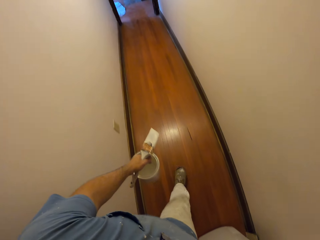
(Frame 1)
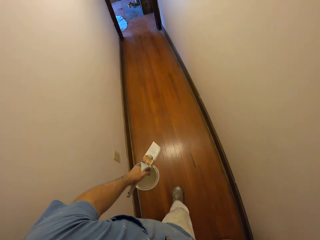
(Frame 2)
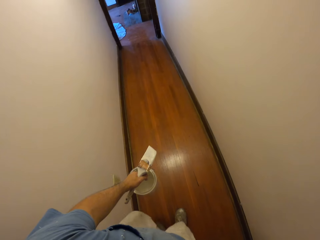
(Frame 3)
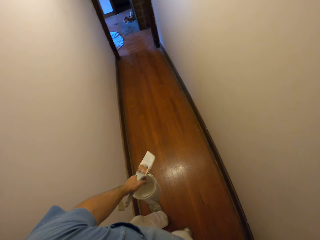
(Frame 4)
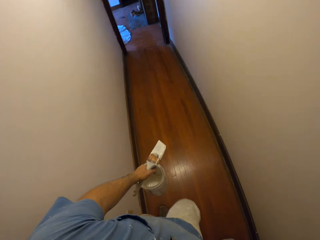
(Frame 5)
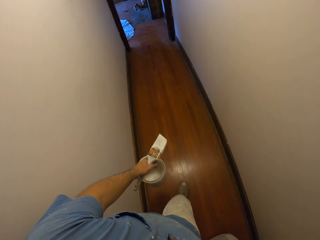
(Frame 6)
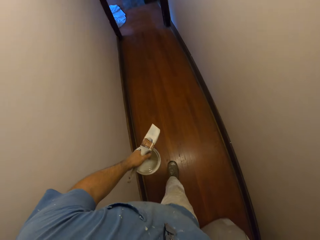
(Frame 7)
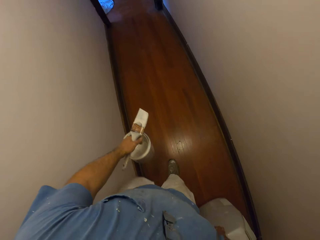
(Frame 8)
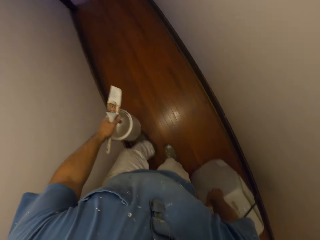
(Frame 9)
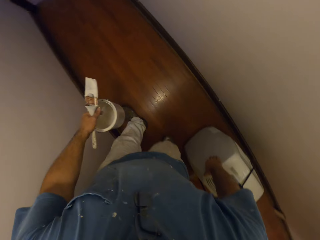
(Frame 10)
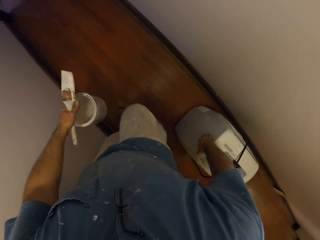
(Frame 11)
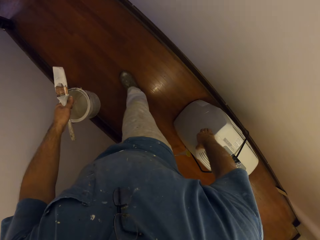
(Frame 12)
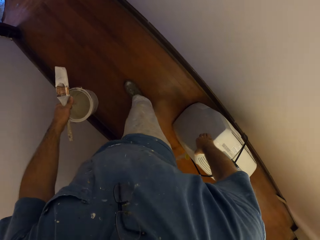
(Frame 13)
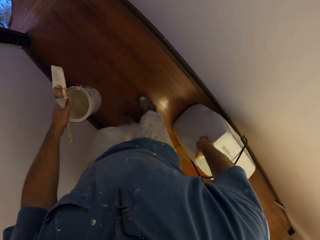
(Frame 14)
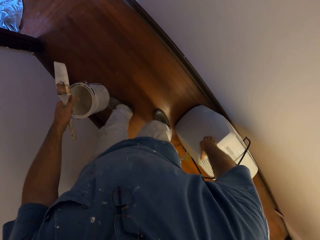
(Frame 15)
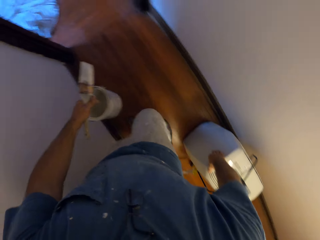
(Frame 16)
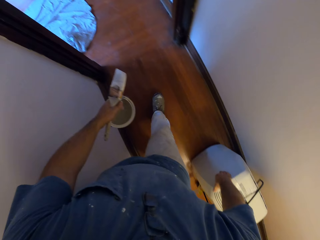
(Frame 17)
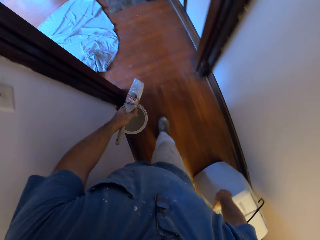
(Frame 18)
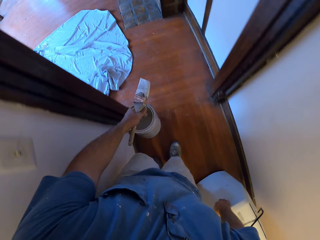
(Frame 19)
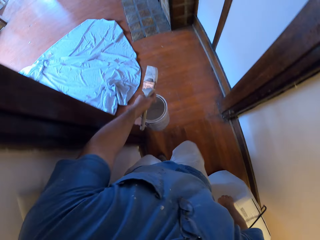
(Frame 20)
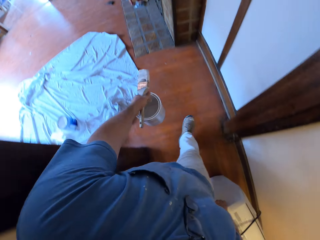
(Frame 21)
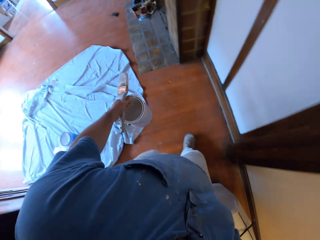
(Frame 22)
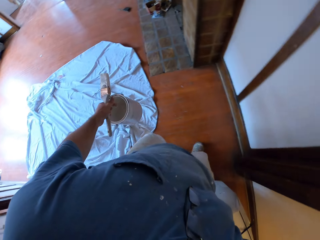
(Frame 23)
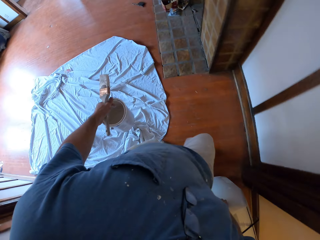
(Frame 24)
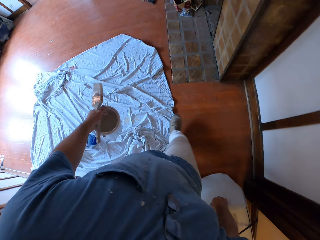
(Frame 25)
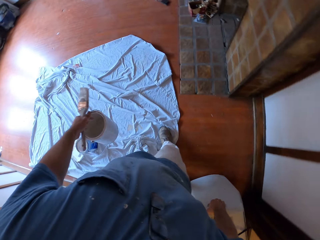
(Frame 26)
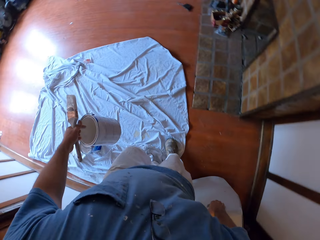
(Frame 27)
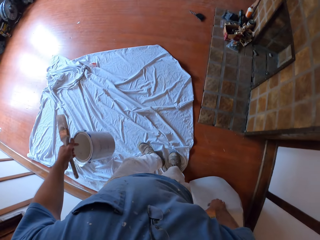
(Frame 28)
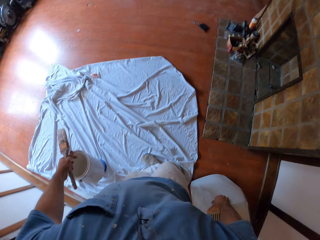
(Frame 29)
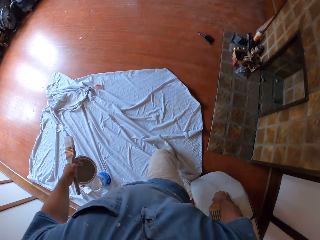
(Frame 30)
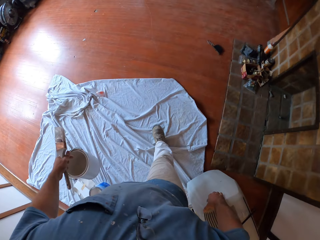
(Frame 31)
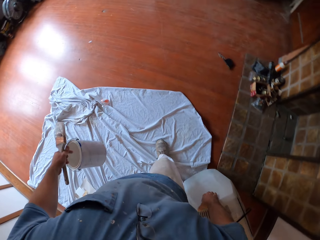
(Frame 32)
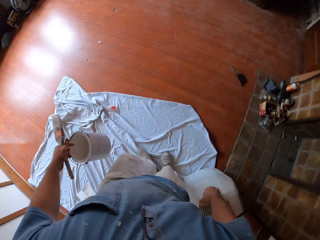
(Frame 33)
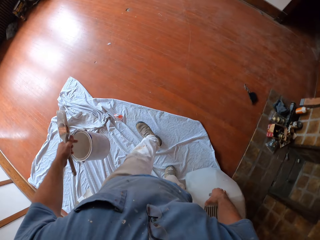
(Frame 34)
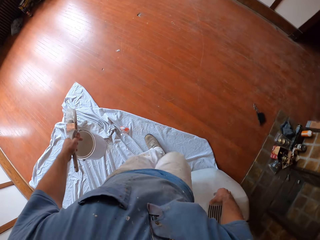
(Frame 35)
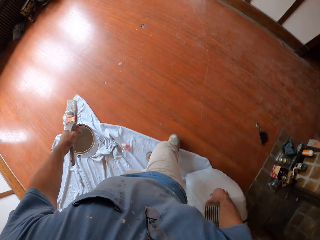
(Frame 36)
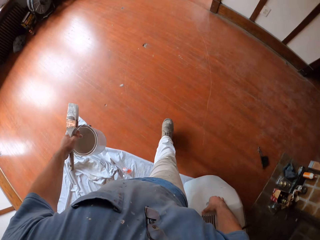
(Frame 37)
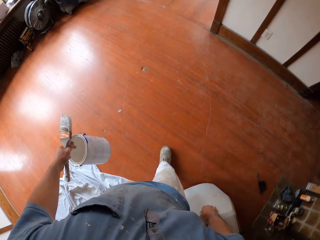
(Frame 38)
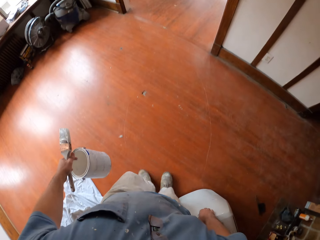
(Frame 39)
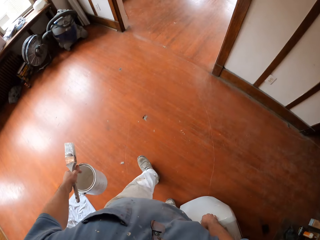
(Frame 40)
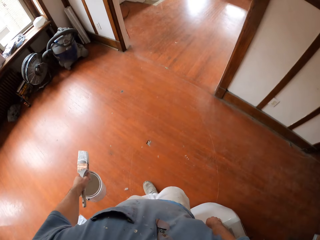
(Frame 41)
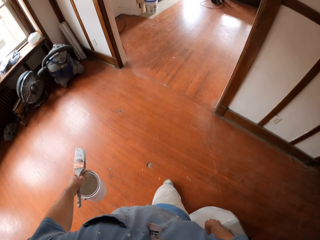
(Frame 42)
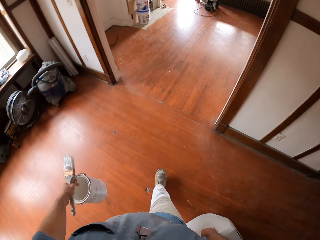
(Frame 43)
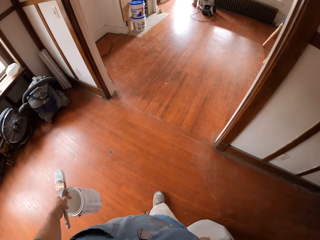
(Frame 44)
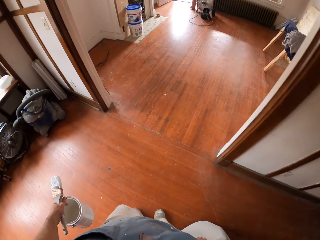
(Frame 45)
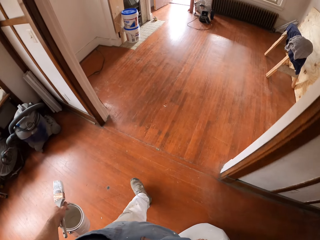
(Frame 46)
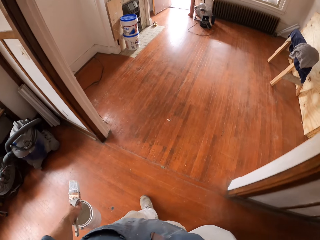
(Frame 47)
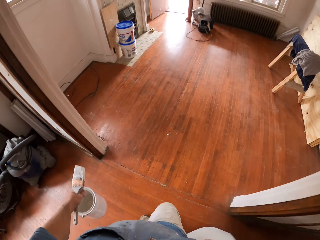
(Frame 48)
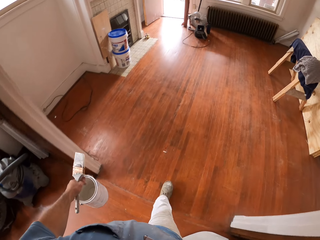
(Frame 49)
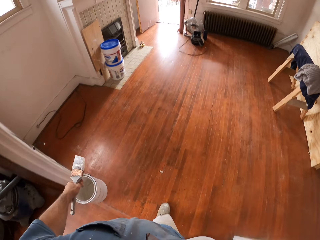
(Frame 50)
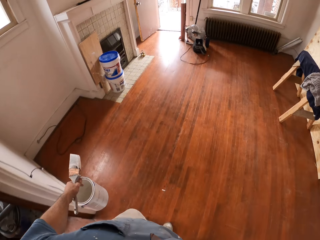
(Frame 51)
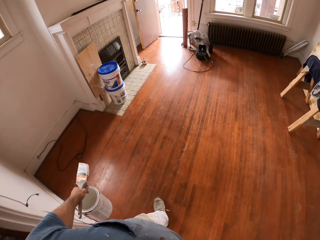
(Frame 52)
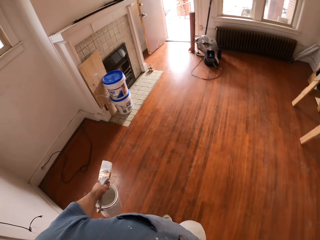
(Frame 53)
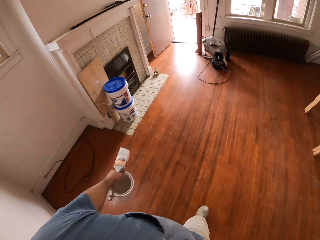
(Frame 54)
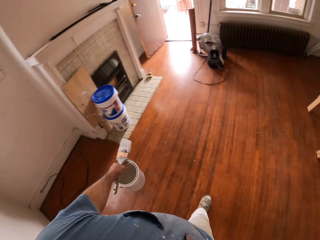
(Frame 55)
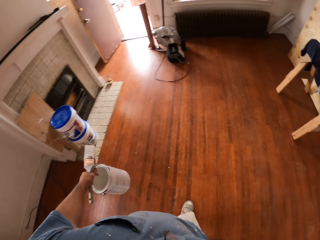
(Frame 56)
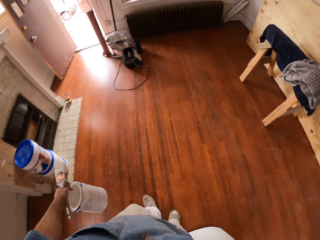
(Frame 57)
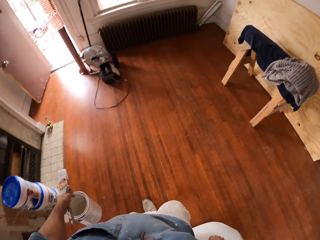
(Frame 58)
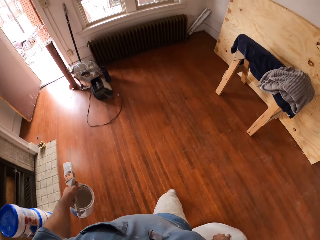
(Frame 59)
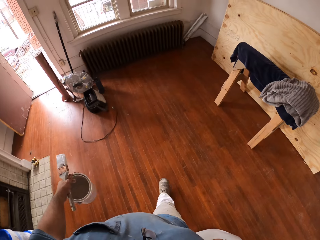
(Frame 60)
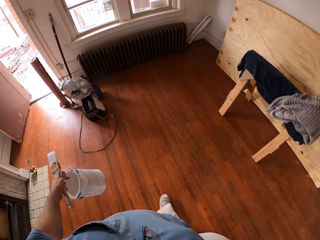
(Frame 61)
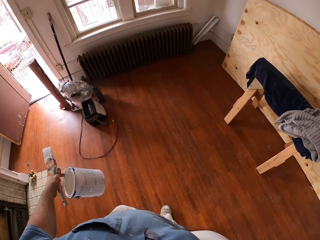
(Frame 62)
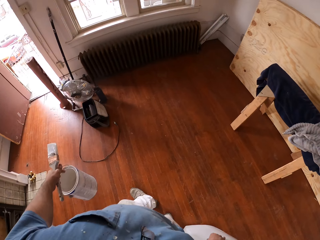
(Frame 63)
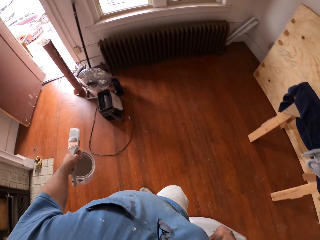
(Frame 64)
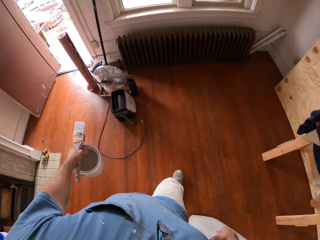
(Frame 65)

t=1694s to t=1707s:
The camera wearer moves the air conditioner into another room.

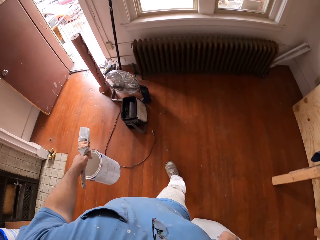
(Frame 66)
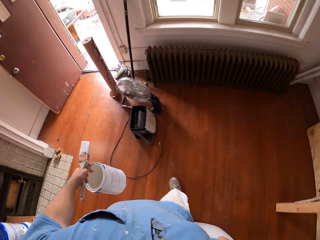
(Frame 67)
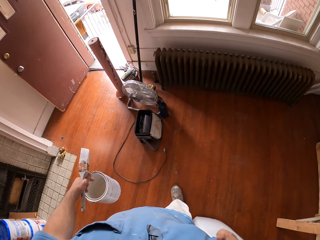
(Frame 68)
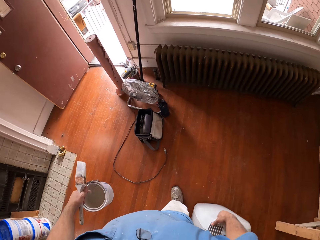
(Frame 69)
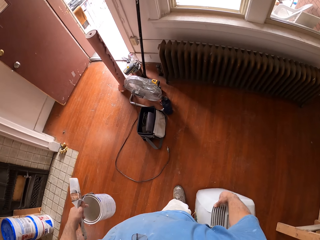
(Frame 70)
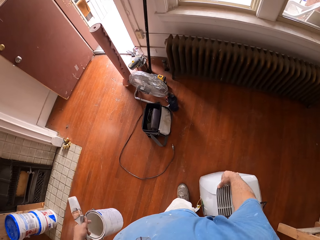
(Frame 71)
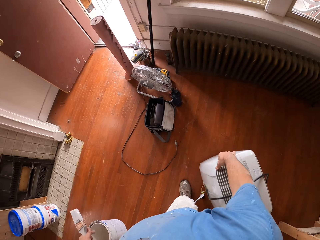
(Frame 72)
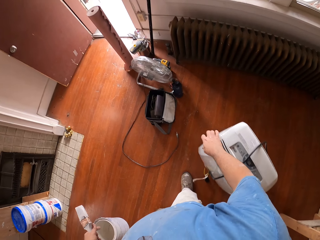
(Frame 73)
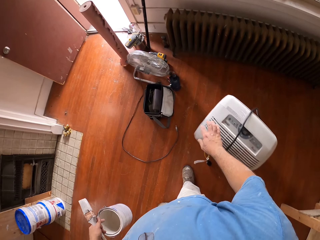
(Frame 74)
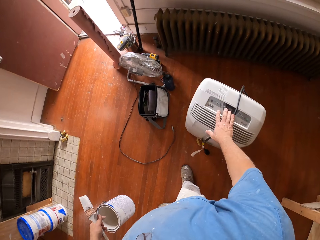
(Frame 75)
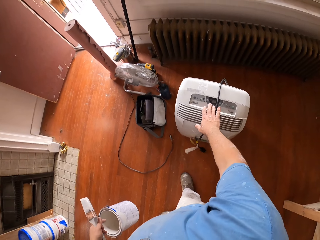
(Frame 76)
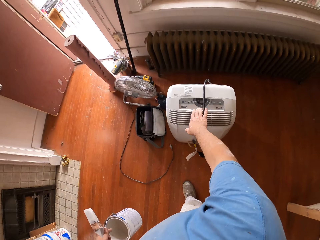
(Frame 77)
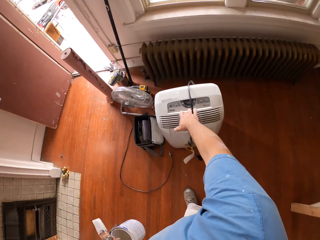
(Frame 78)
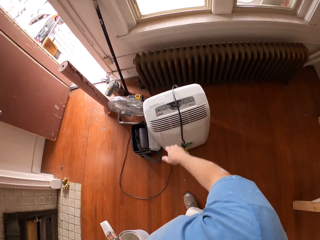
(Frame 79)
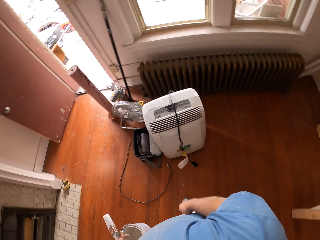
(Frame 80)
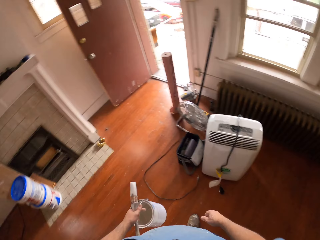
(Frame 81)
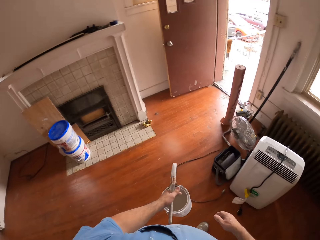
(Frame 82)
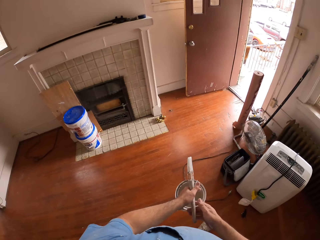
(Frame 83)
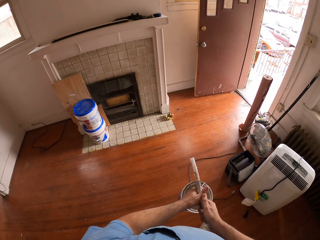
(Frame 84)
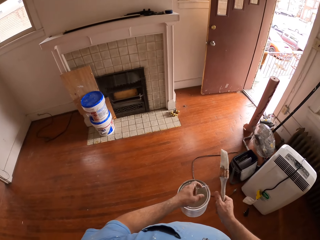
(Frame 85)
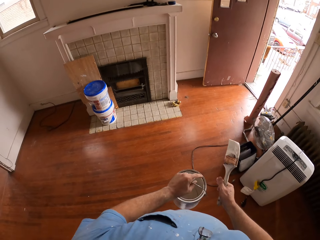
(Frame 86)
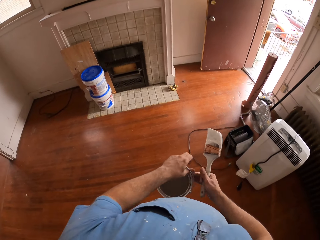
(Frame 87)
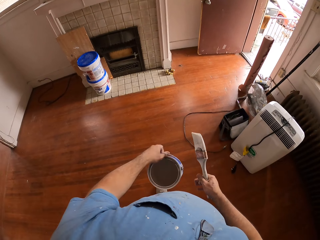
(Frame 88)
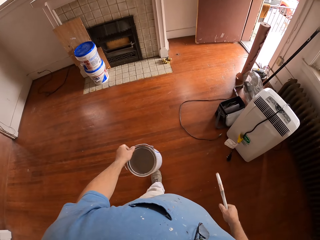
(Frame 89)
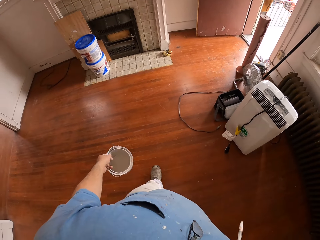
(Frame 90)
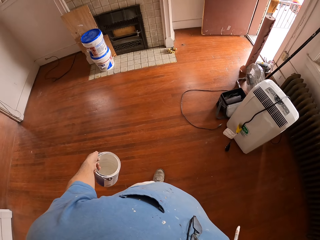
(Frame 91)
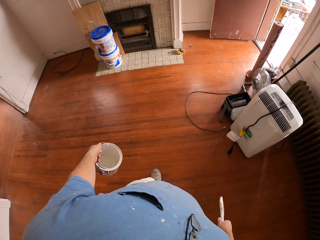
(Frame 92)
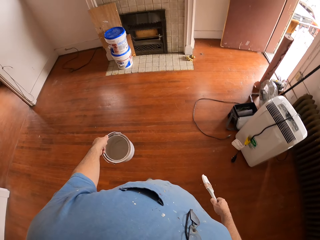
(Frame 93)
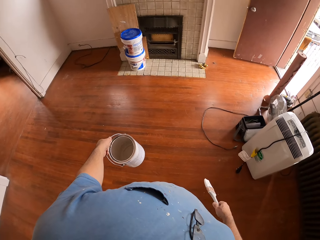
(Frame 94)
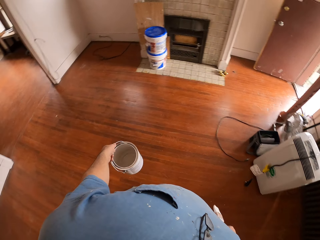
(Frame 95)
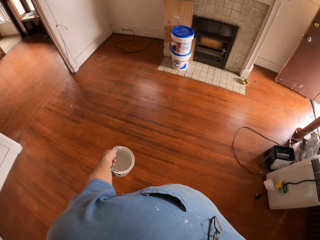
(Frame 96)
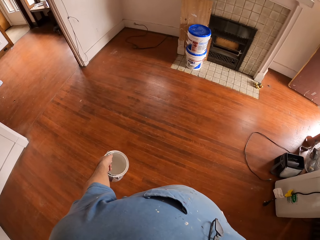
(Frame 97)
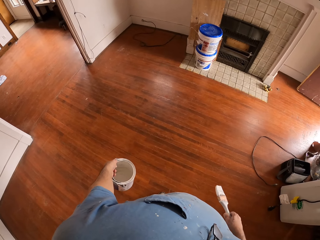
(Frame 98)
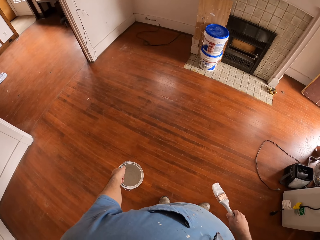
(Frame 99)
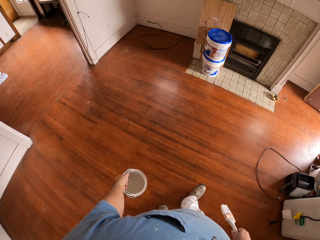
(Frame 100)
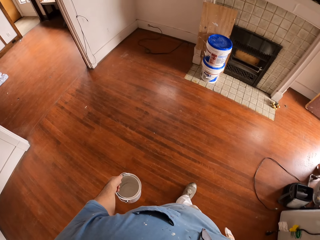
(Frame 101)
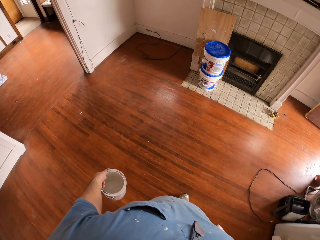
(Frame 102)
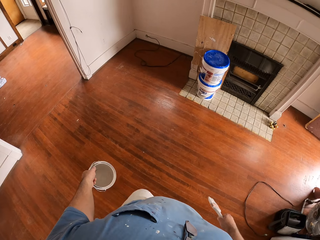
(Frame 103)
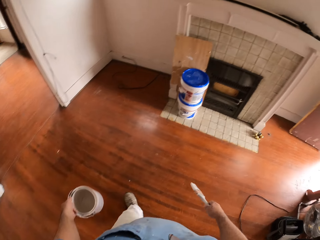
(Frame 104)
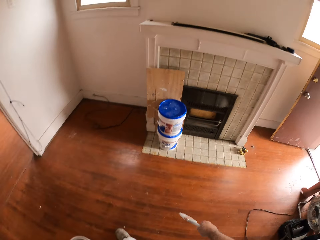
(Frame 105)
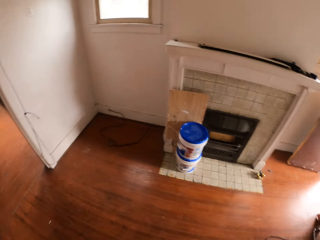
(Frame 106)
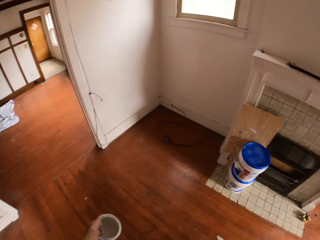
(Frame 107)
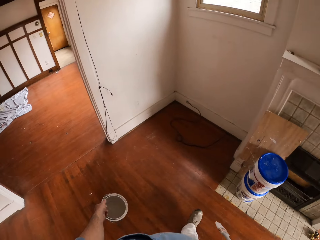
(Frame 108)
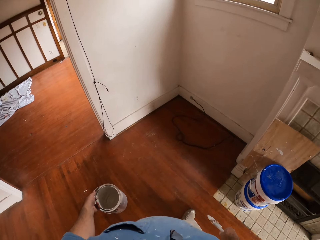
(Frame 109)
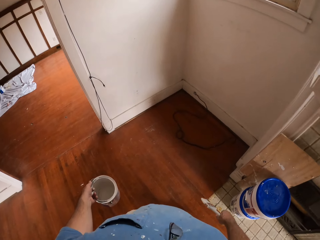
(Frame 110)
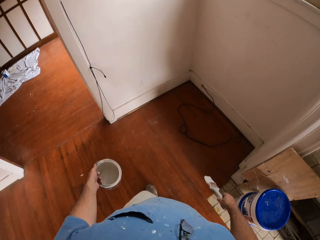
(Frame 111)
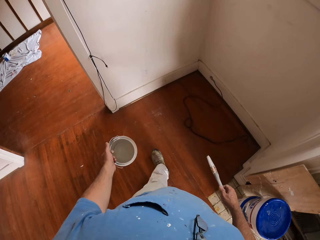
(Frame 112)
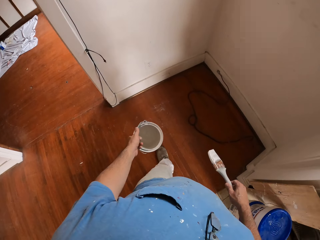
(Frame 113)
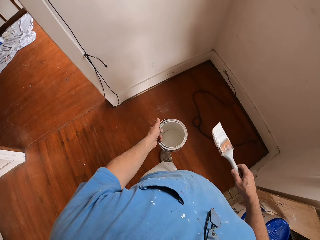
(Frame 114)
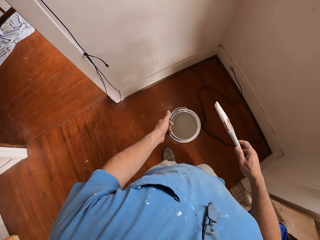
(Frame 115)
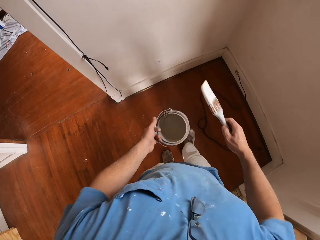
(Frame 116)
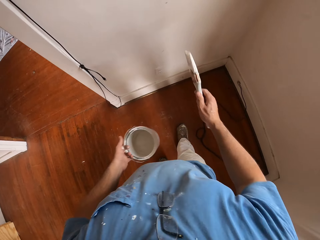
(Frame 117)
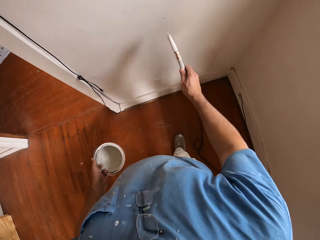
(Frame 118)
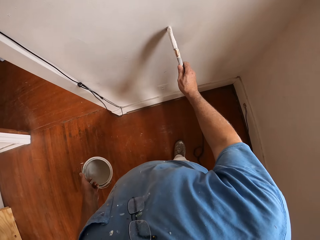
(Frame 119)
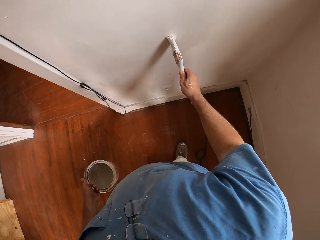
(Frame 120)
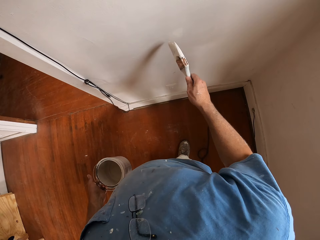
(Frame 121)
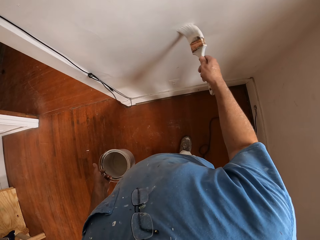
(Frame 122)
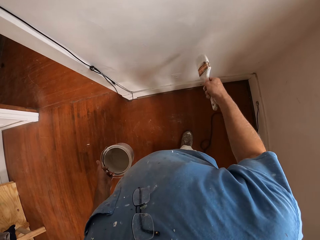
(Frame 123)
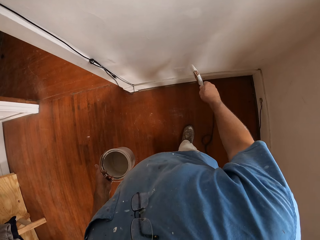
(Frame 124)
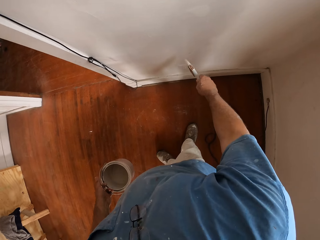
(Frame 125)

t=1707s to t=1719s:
The camera wearer stands on the floor and pulls the dust collector. He leaves the air conditioner at the end of the room. He stands on the floor. He passes the paint brush to his right hand. He walks to a right corner of the room. He paints the wall before him with a paint brush.
